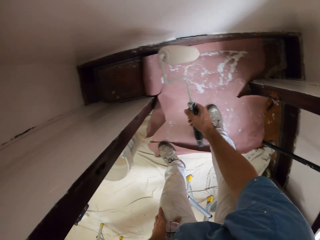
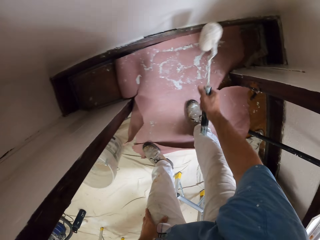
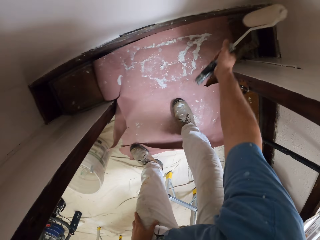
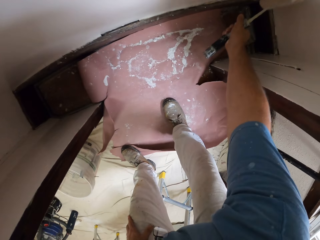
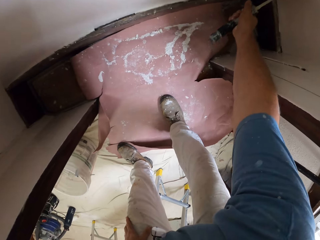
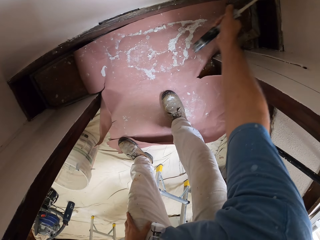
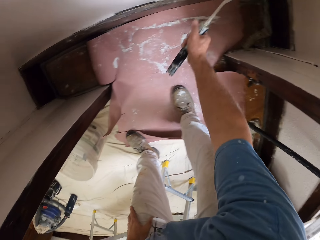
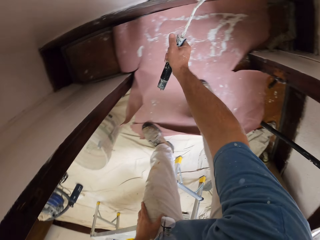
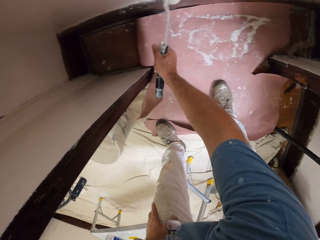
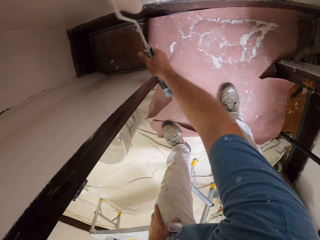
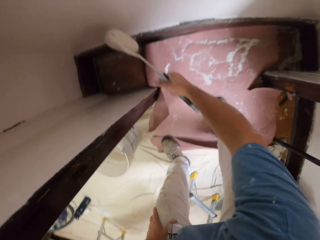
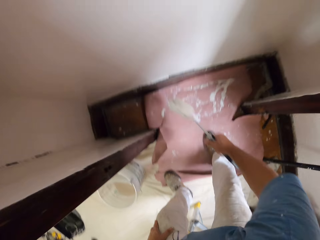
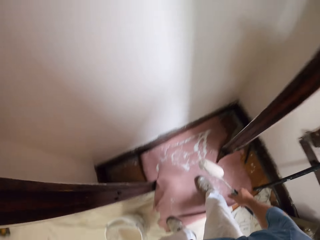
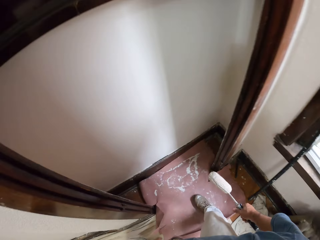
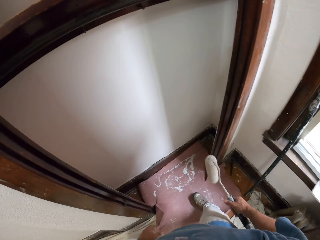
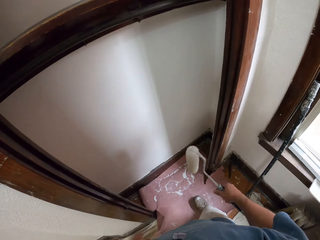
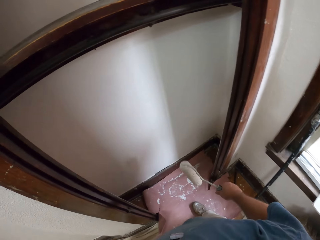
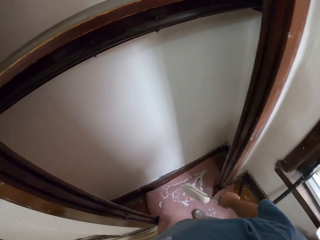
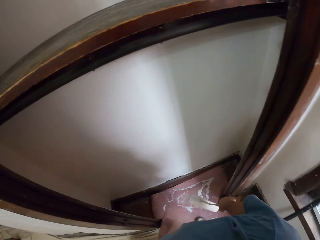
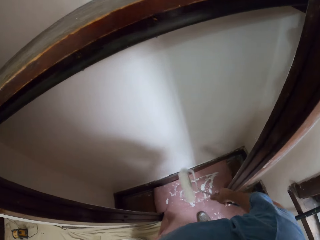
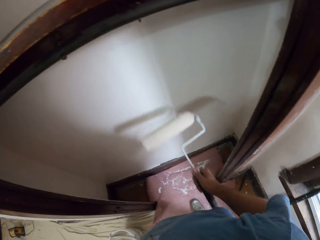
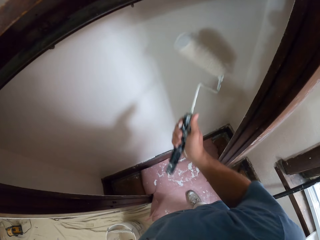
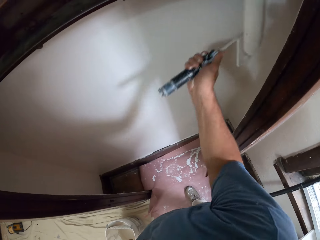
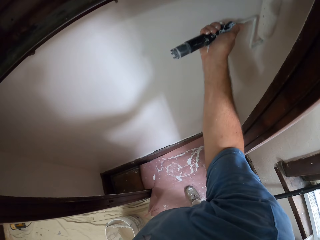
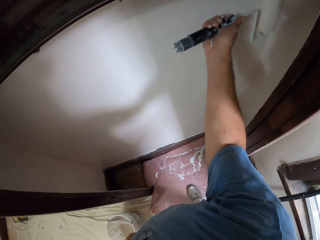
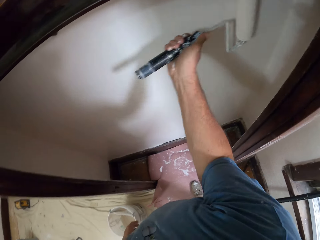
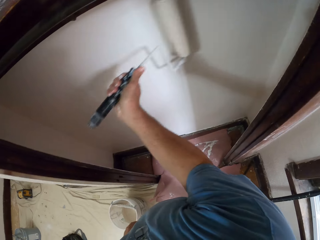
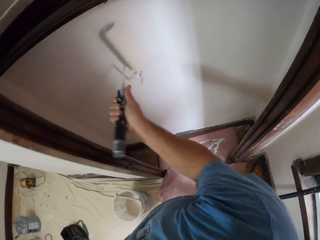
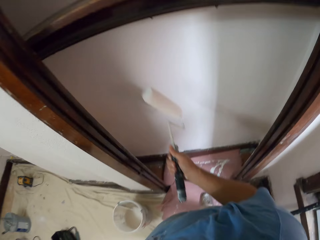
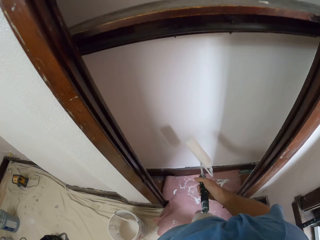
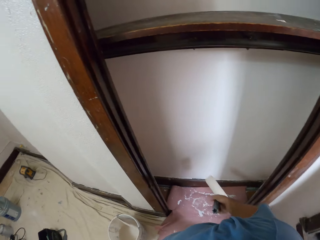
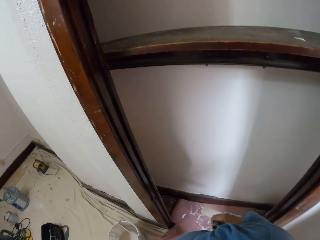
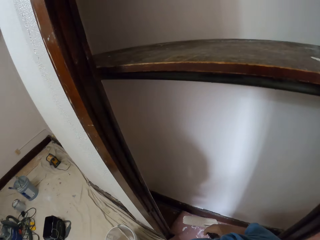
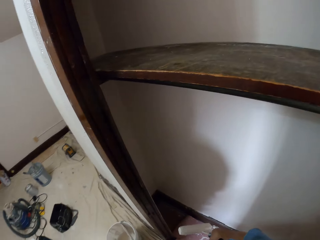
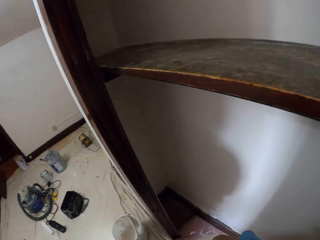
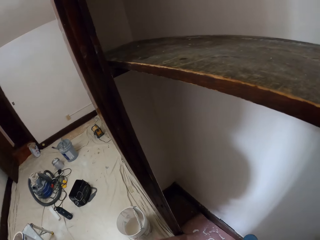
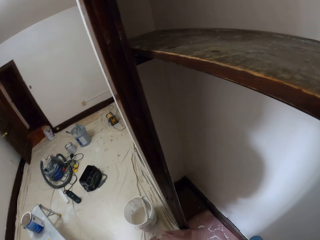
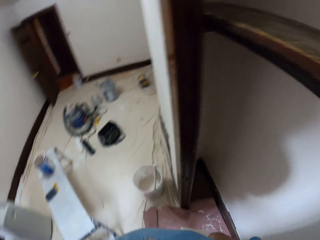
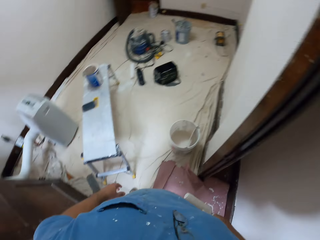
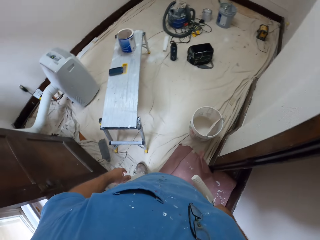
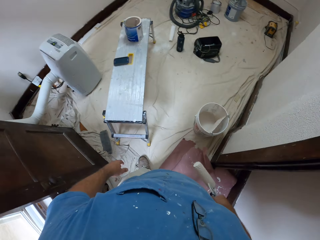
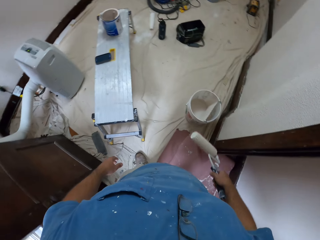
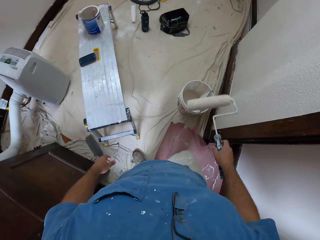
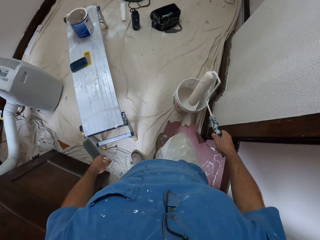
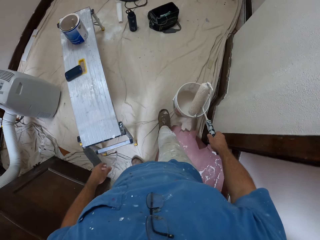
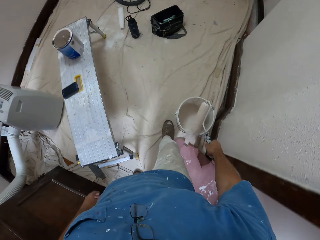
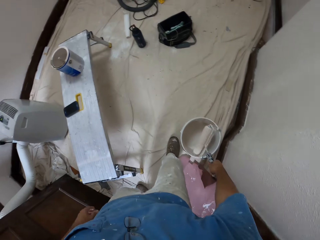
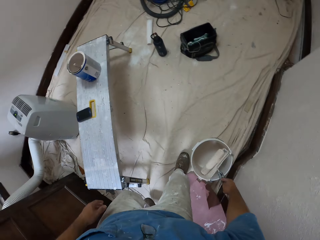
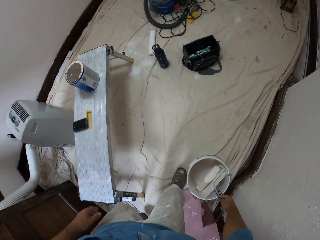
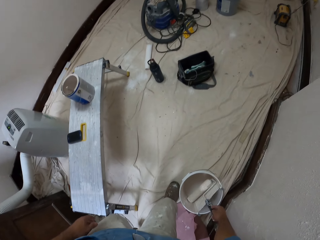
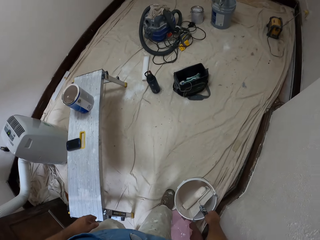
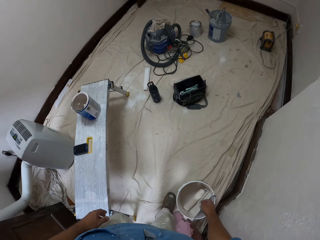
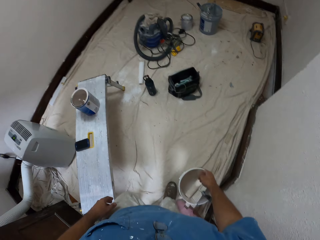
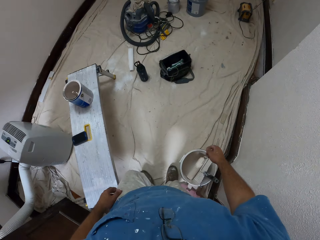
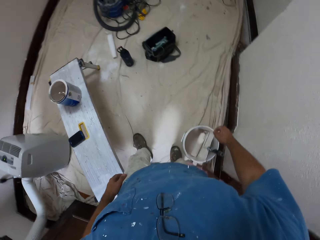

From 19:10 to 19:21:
The camera wearer looks around a wall. They pause painting the interior part of the wardrobe. They resume painting the interior part of the wardrobe. They pause painting the interior part of the wardrobe. They walk around a room. They hang the paint roller brush on the paint sieve in the paint bucket.

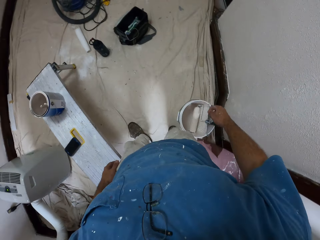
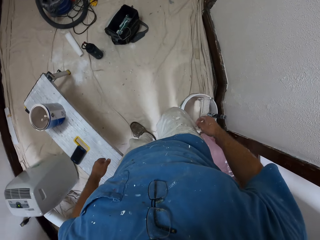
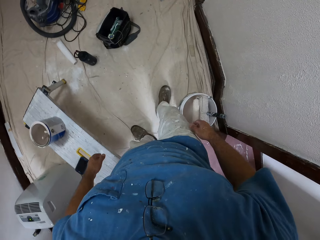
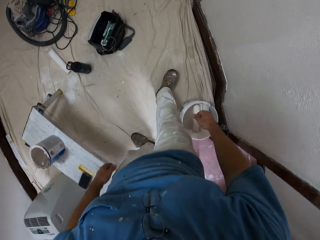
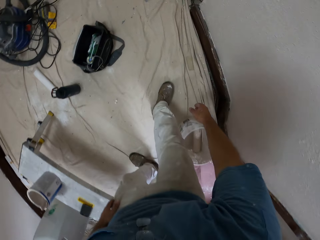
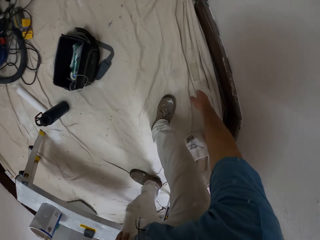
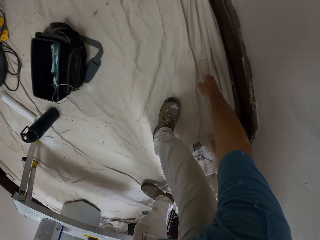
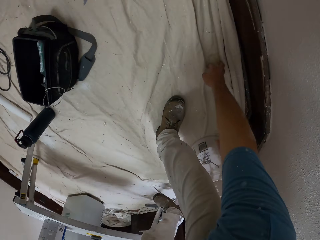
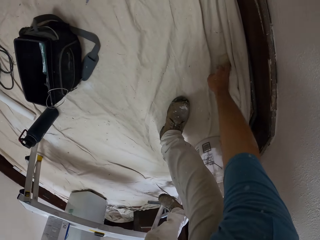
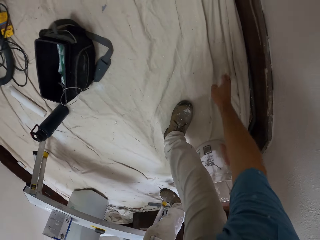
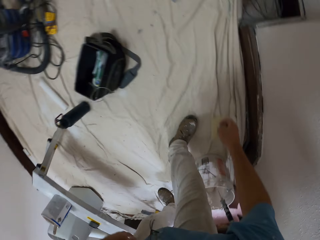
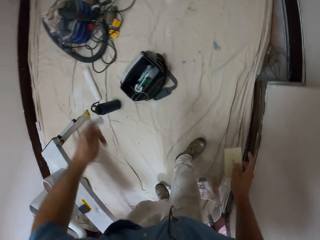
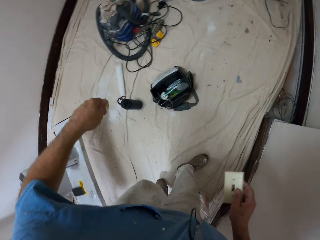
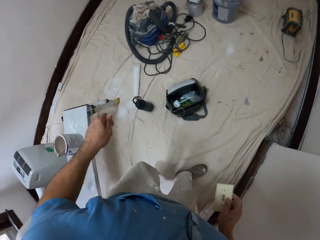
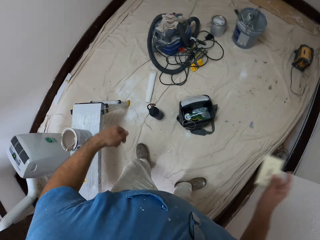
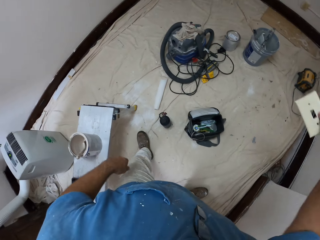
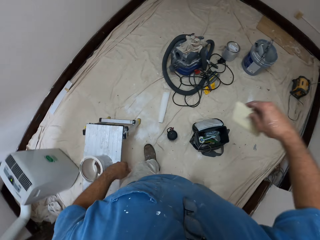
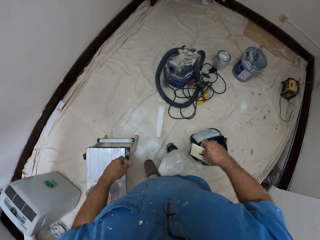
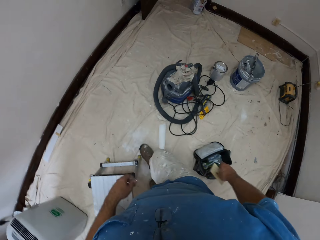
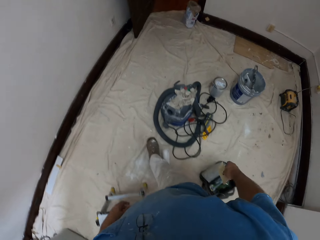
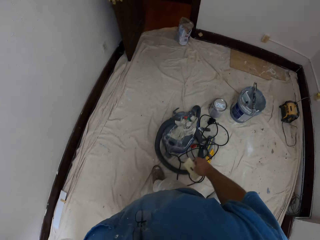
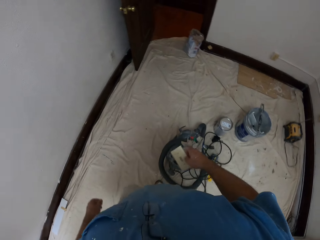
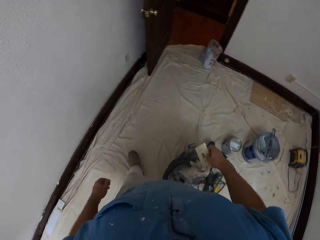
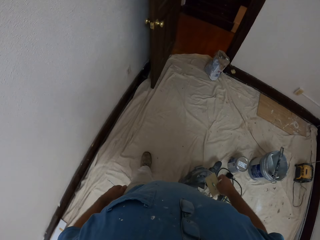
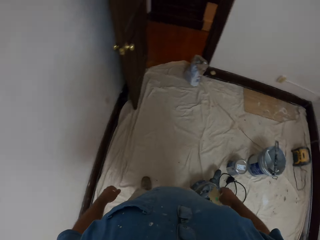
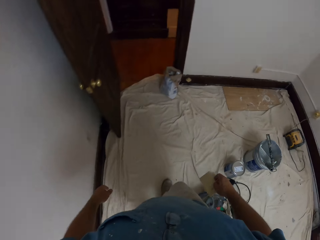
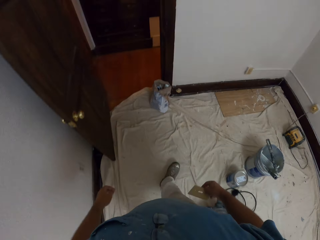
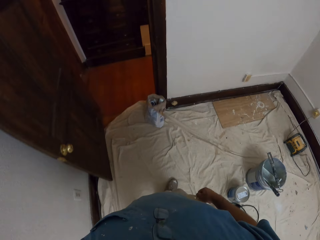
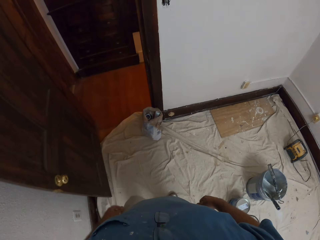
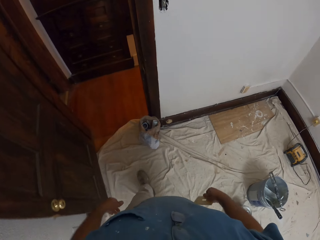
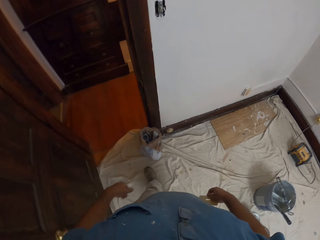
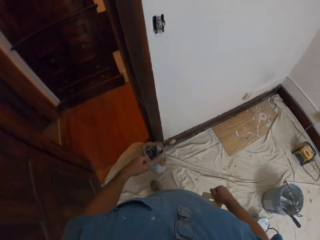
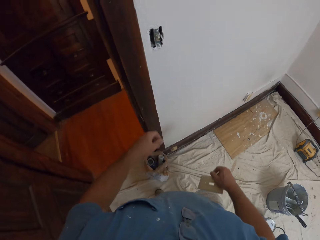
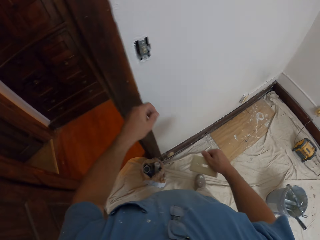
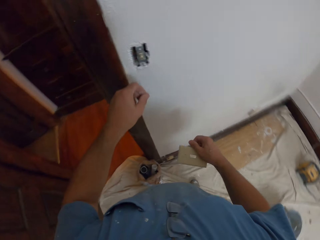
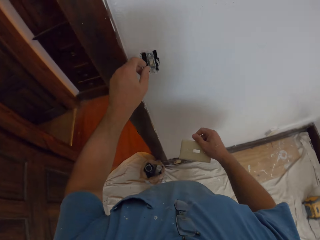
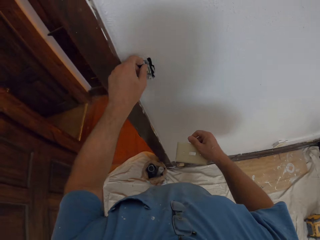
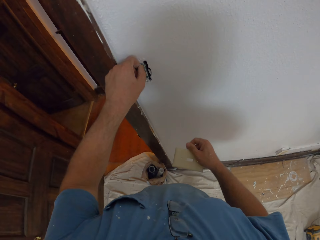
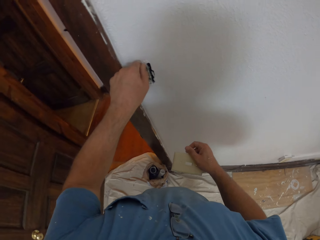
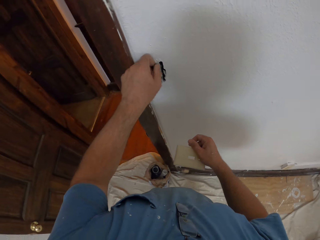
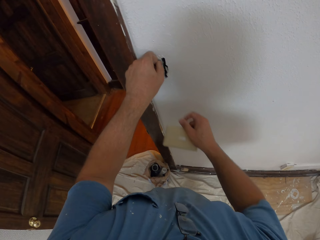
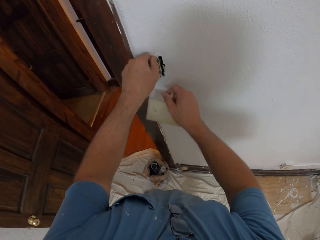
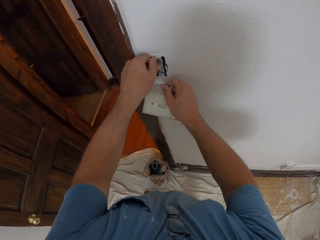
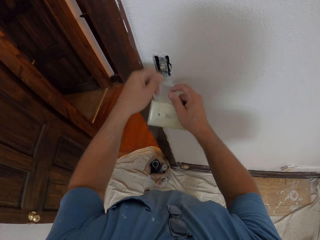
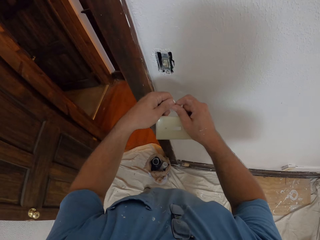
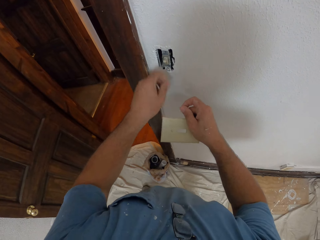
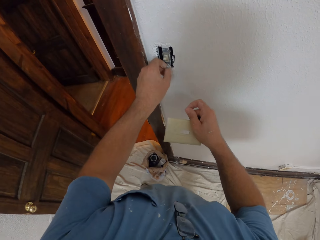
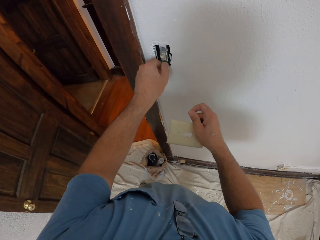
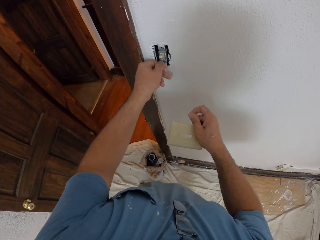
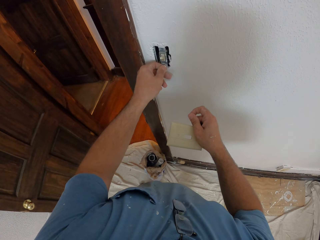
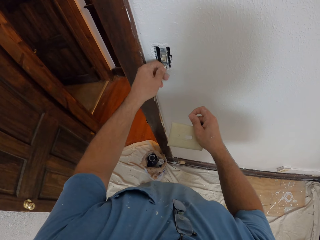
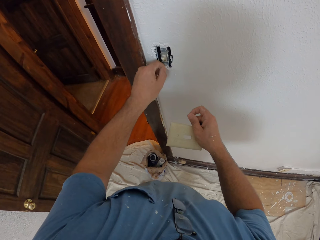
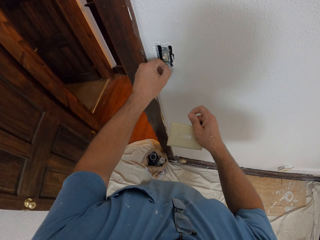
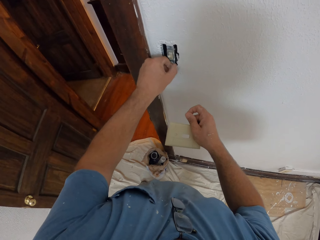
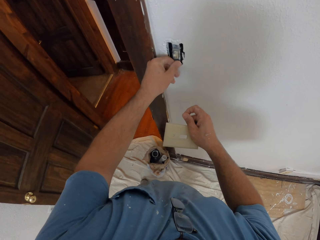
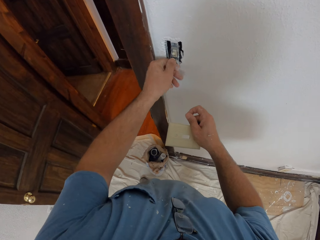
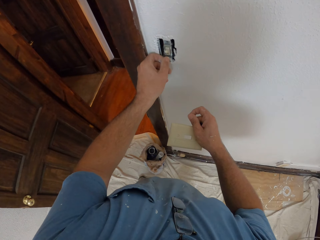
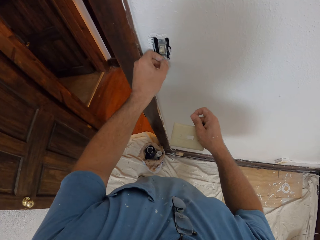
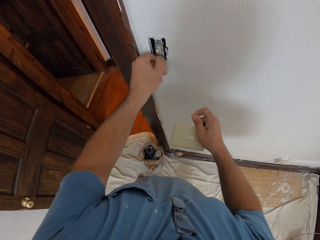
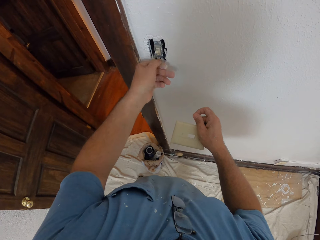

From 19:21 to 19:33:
The camera wearer steps forward a bit. He walks around a room. He picks up a switch cover plate from the floor. He walks towards the entrance of the room. He removes a screw from the switch socket. He pulls out a wire from a wall. He passes the screw to his right hand. He removes a screw from the switch socket.
